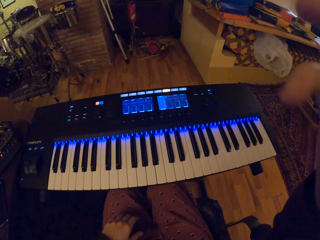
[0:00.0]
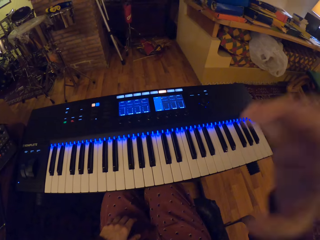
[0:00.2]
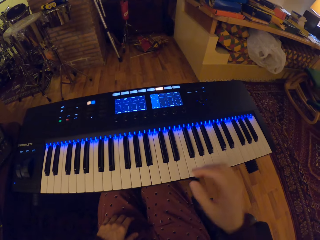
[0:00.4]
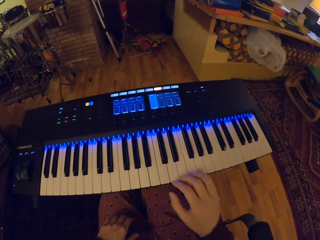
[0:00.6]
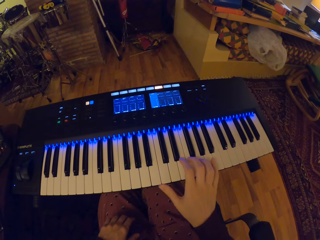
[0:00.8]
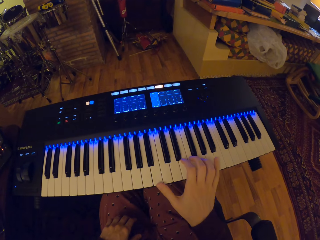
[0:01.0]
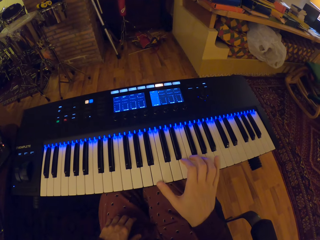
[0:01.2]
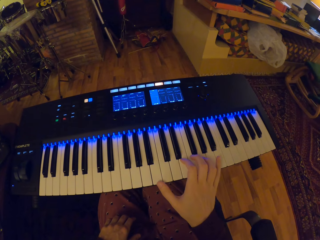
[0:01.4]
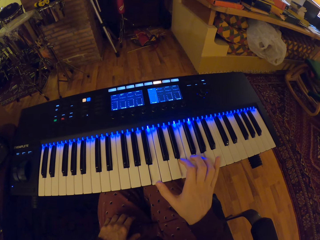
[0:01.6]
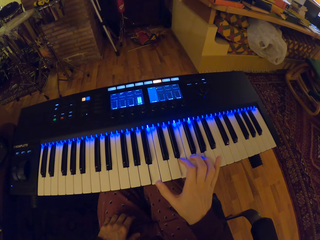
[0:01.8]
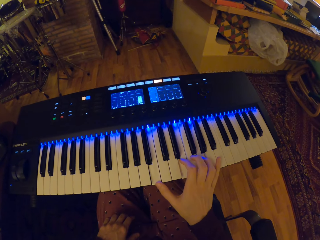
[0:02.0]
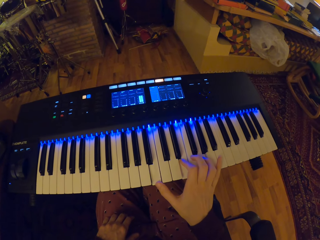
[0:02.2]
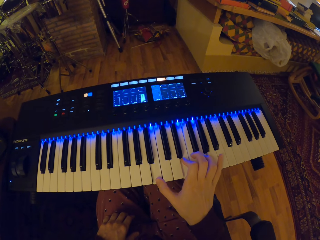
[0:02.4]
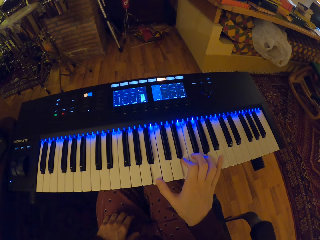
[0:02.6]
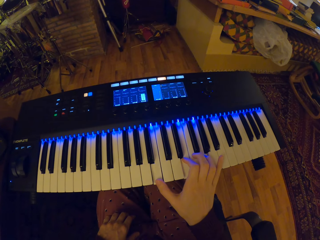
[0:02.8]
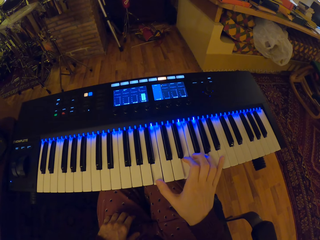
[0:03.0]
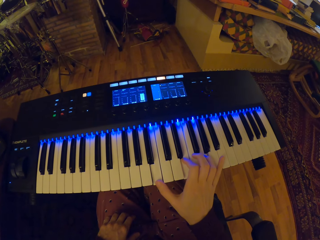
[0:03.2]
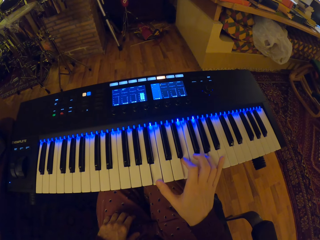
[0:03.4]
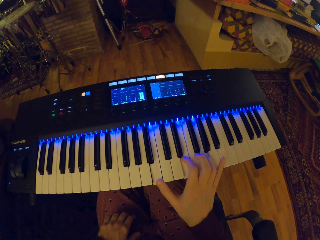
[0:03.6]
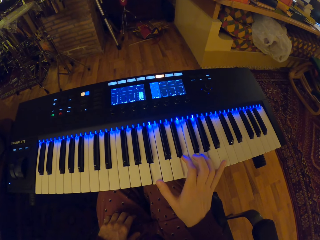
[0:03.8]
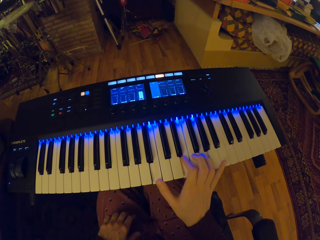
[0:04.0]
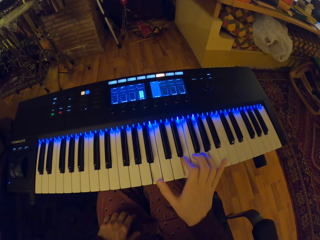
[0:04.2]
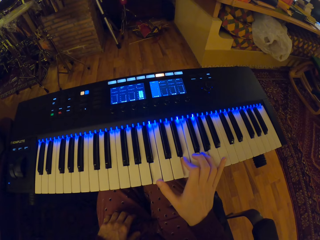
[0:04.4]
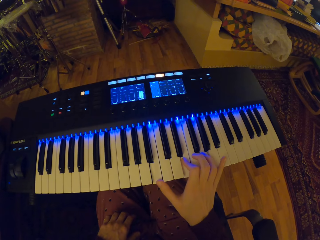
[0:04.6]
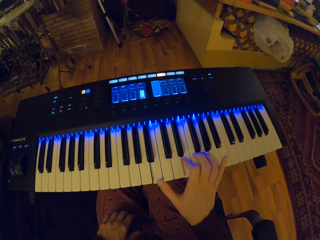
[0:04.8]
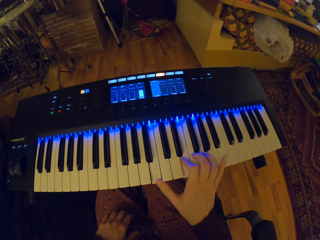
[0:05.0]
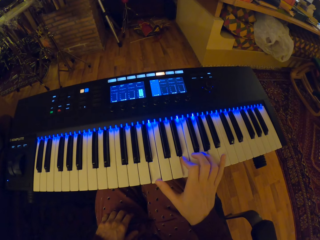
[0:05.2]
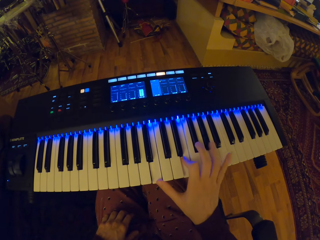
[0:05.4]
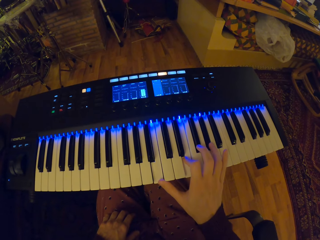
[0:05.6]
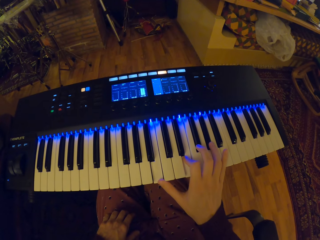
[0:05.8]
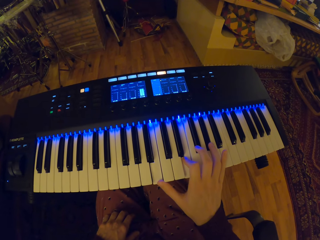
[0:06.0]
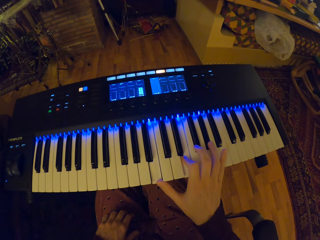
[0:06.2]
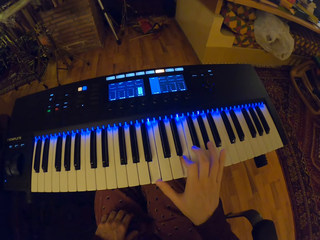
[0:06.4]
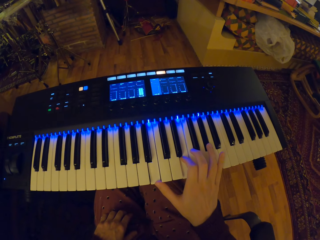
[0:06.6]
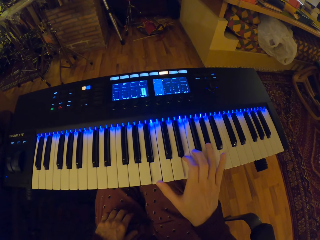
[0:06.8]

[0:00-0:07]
The camera wearer puts the hand down. He plays the keyboard with his right hand.

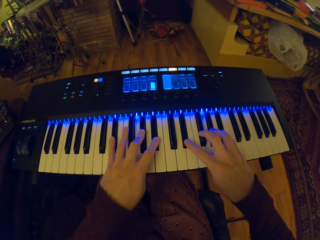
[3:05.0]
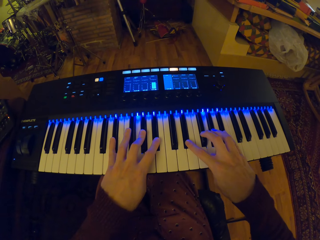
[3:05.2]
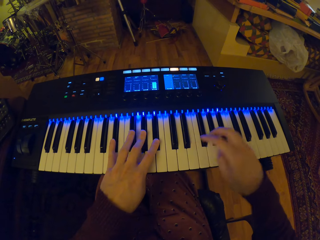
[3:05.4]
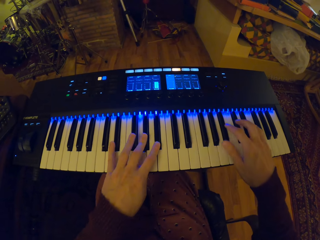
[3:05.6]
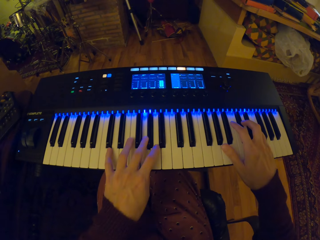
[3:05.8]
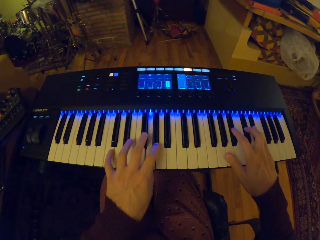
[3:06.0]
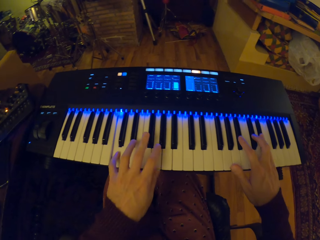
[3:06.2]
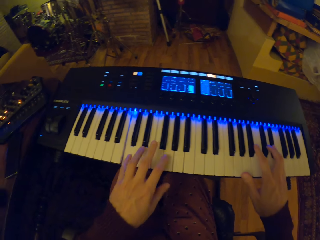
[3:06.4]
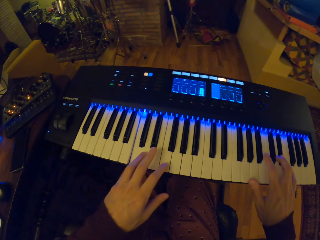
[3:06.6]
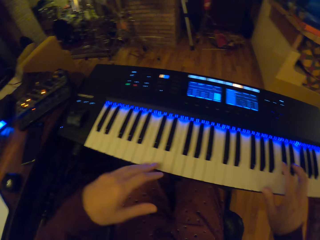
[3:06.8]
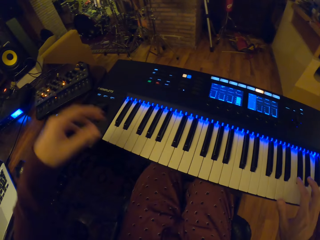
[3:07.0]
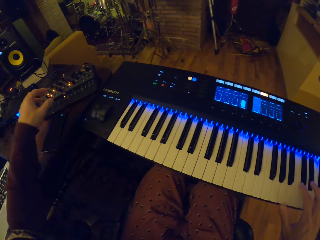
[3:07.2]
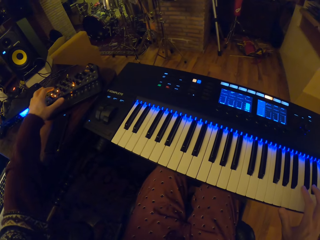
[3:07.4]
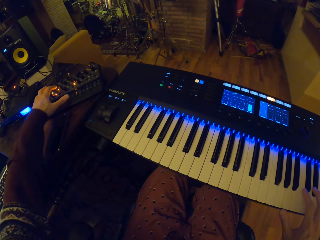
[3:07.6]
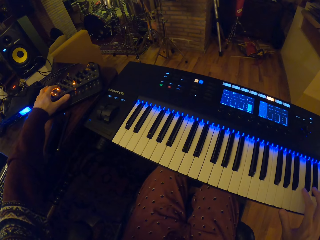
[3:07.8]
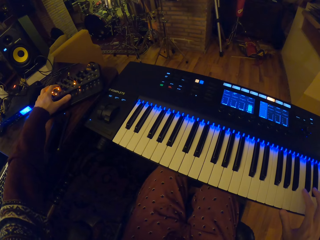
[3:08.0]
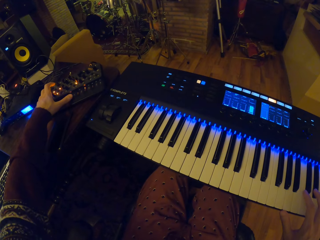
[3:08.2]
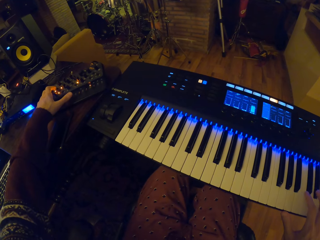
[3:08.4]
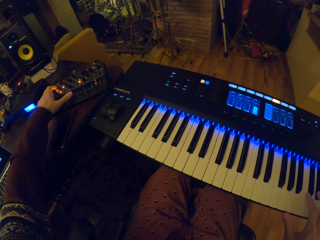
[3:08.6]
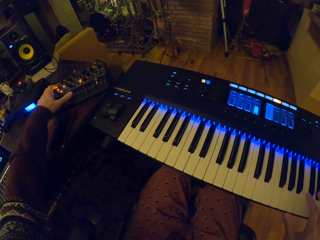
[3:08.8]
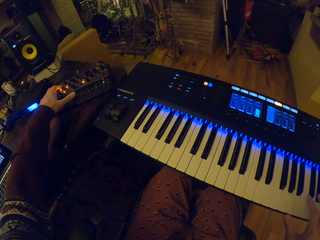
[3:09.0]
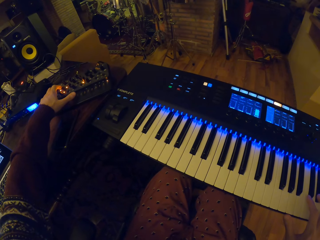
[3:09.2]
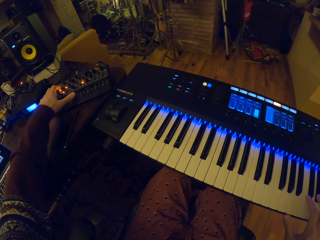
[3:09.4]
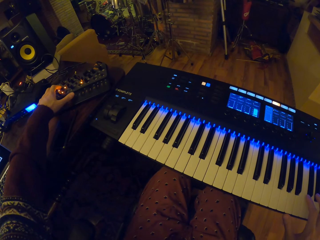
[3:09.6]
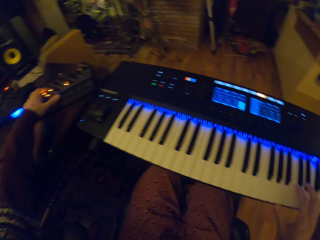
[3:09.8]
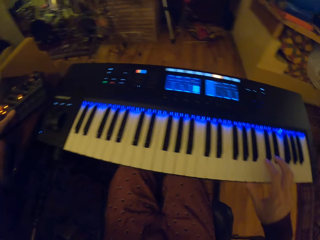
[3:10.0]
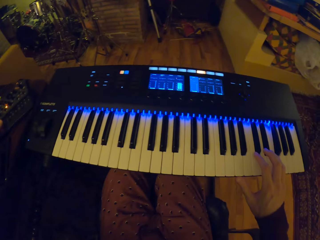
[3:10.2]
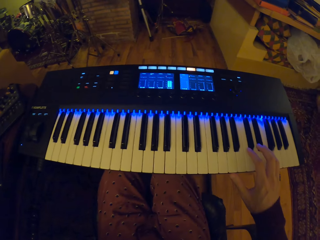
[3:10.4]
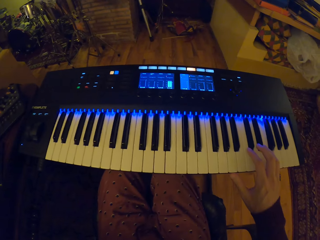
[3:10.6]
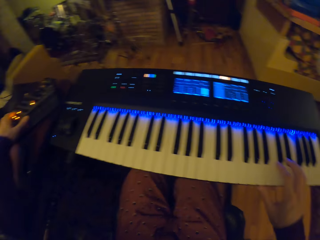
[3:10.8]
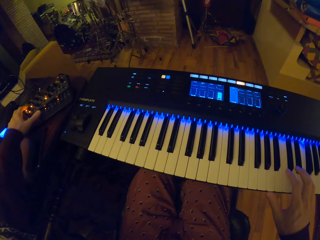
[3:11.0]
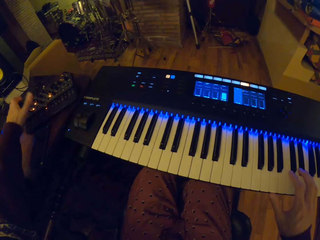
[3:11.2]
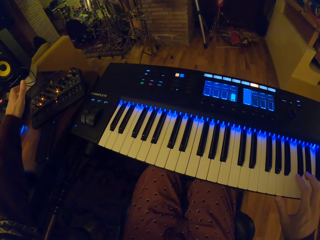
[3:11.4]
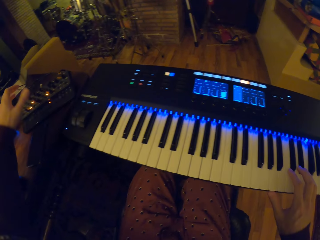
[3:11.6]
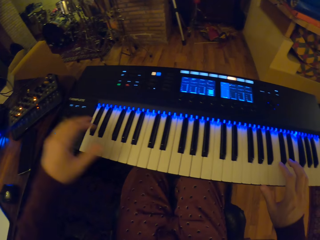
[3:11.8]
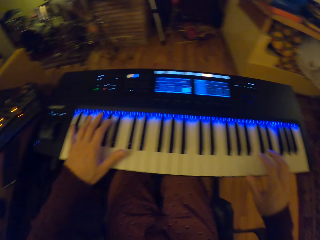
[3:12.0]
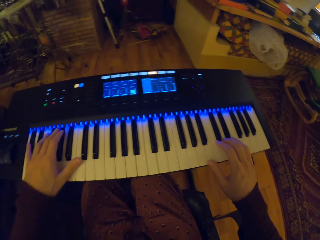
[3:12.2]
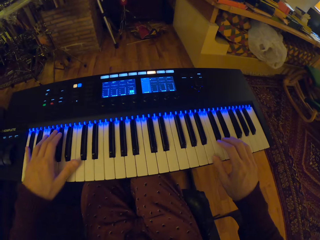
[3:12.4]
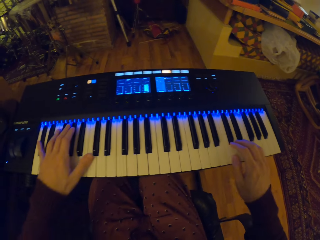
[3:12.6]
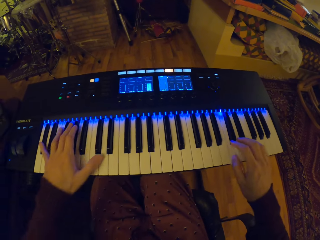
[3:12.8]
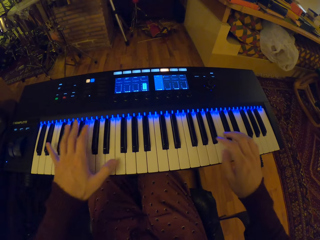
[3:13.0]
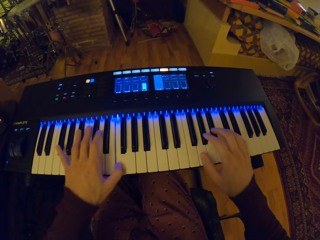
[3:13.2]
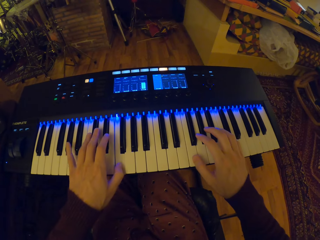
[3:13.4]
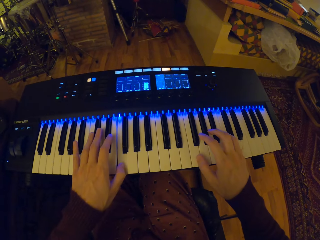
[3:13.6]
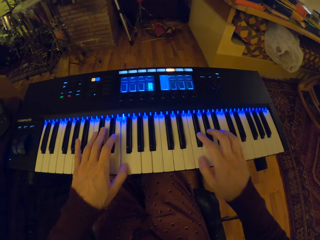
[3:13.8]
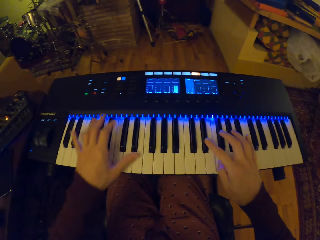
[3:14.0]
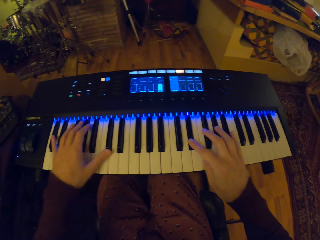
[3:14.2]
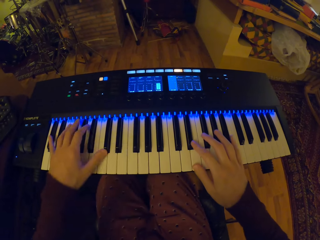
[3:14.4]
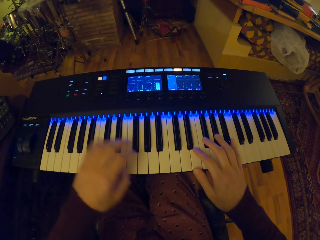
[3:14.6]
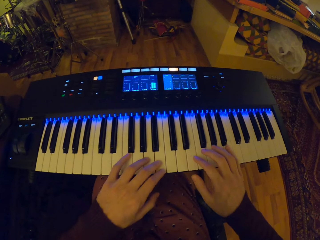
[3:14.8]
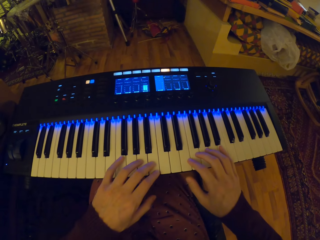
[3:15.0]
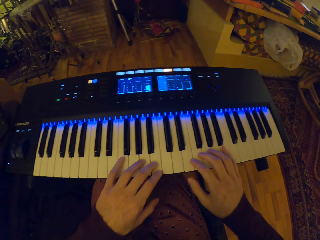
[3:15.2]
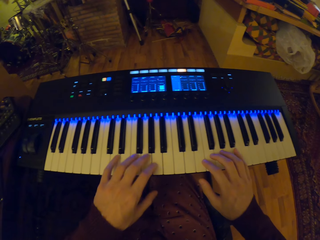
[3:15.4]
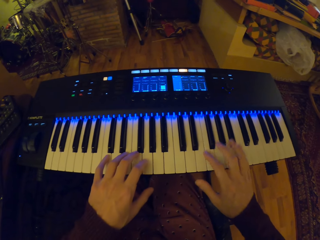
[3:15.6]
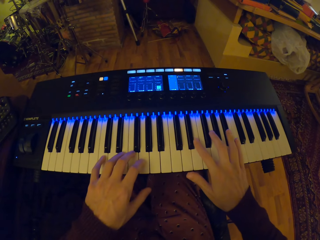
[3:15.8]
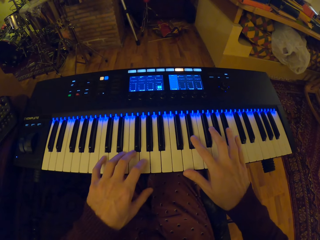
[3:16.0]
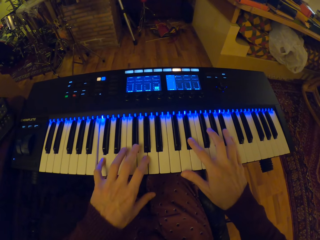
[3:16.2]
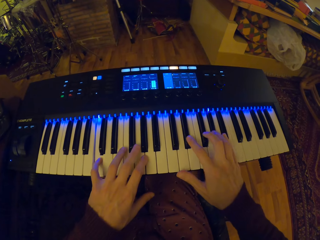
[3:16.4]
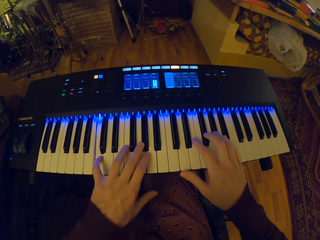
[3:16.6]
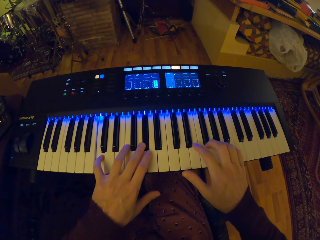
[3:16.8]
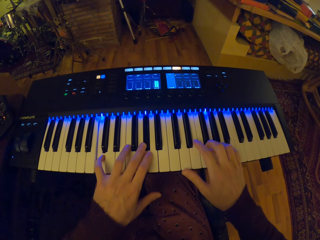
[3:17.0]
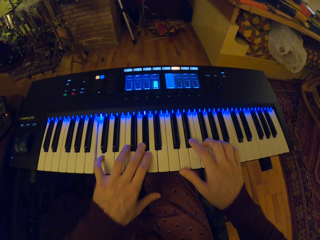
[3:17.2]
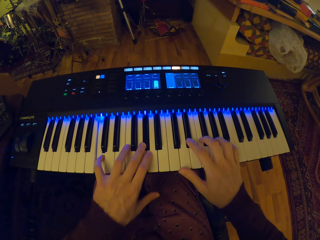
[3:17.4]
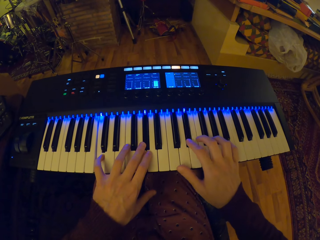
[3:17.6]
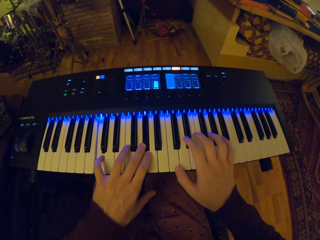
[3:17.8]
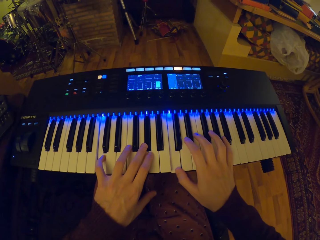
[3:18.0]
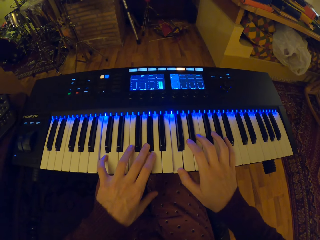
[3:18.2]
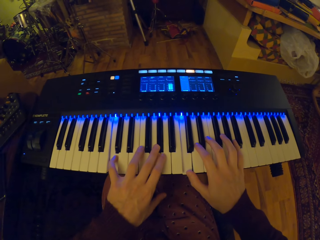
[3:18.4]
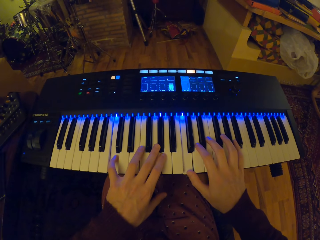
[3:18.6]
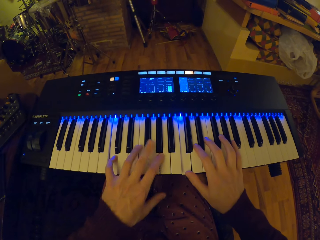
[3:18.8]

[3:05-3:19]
The camera wearer lifts up the hand. He operates an equaliser with his left hand. He touches something. He lifts up the hand. He plays the keyboard with both hands.
